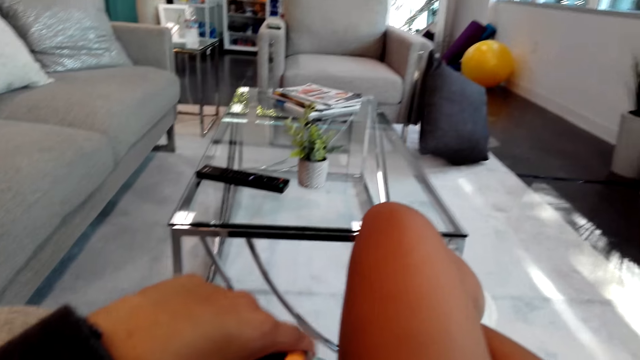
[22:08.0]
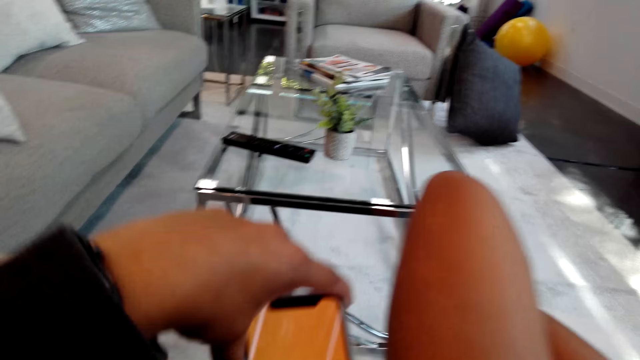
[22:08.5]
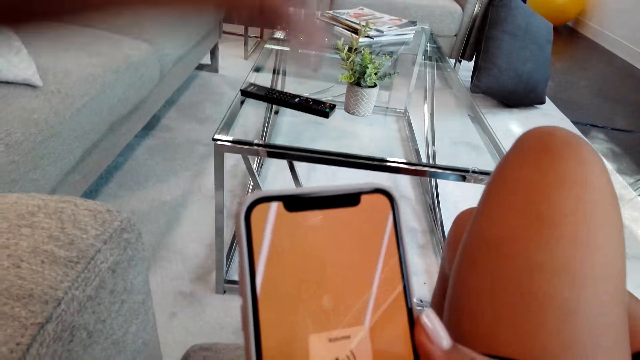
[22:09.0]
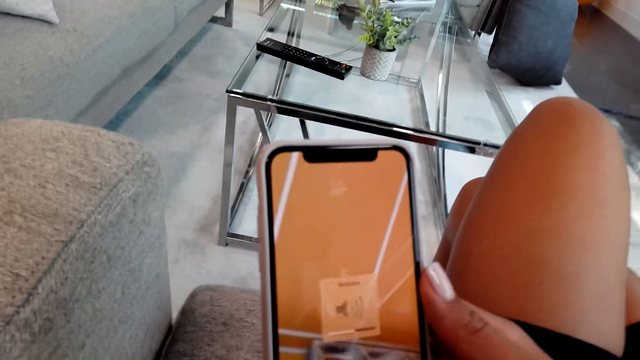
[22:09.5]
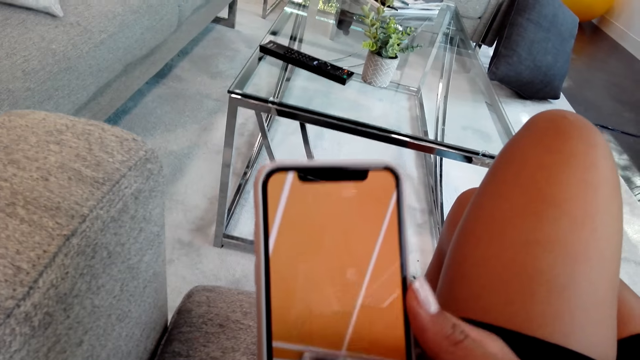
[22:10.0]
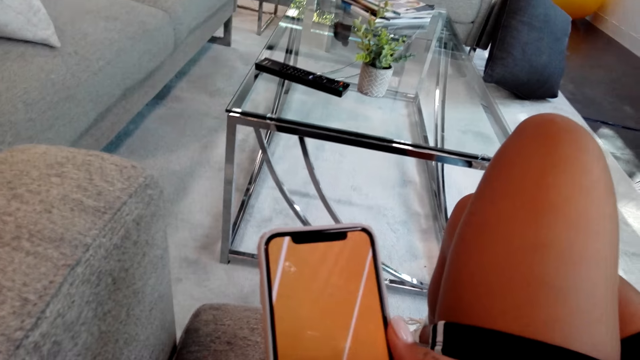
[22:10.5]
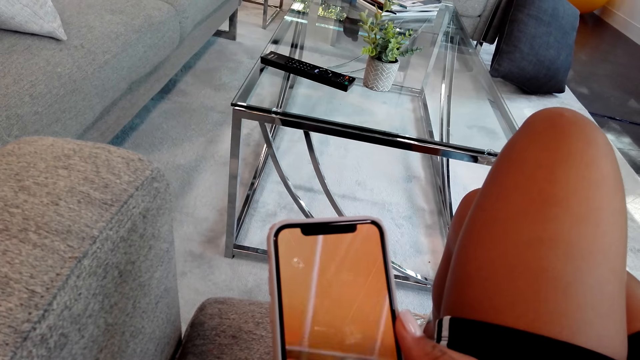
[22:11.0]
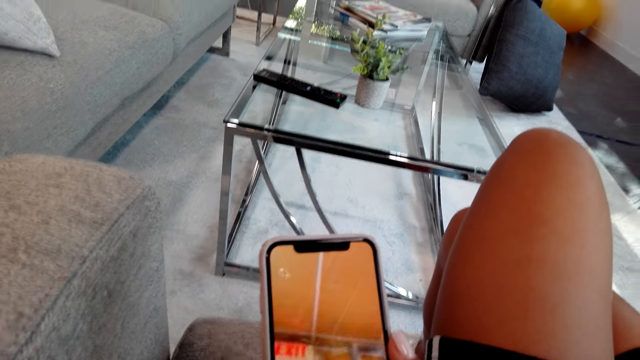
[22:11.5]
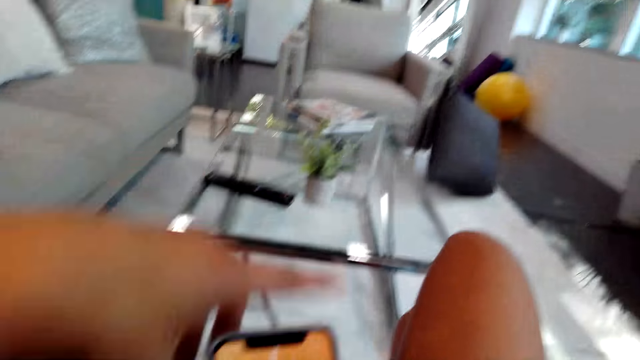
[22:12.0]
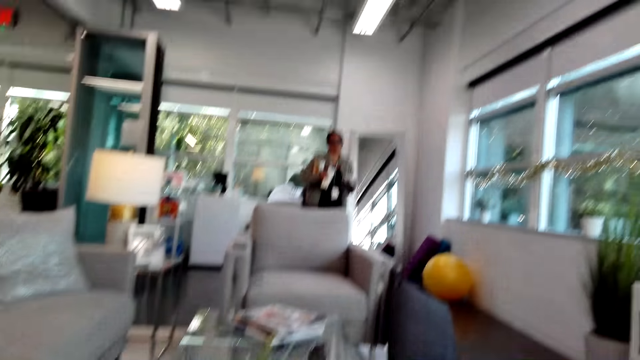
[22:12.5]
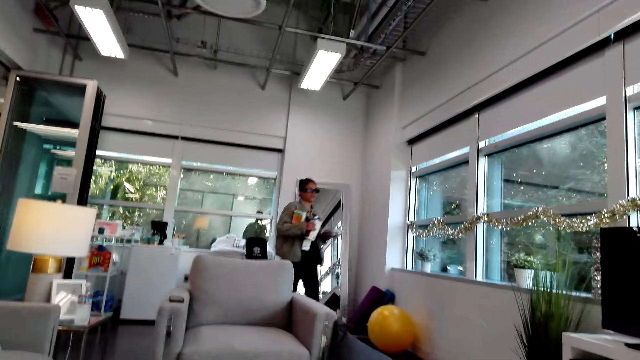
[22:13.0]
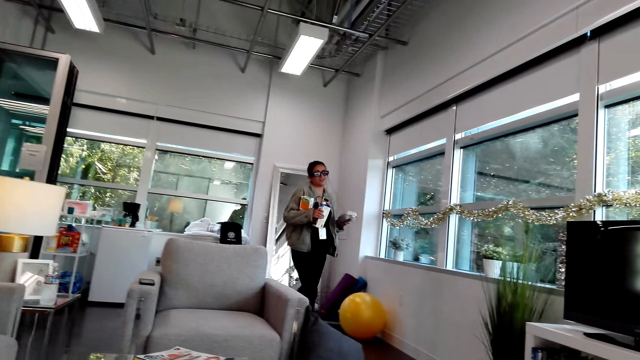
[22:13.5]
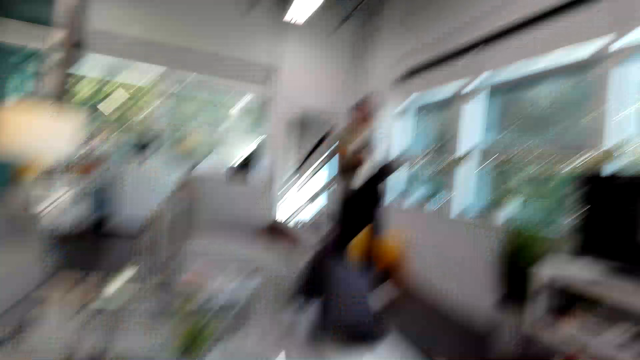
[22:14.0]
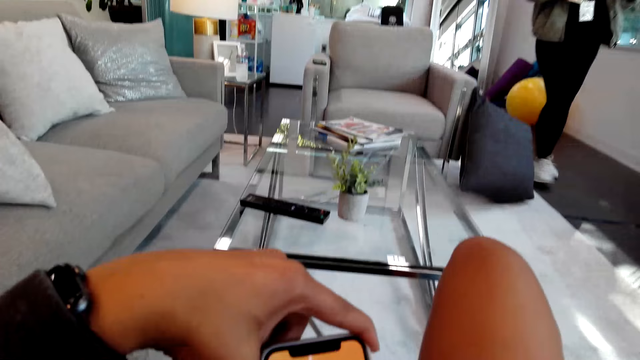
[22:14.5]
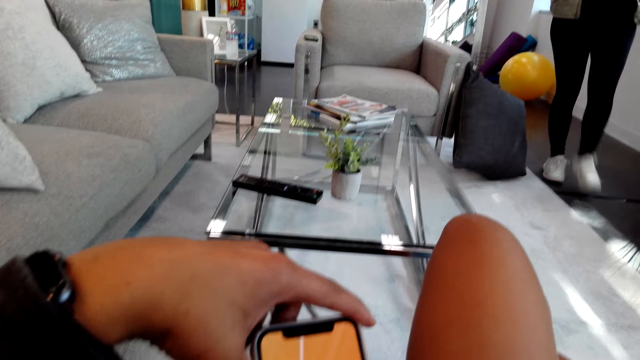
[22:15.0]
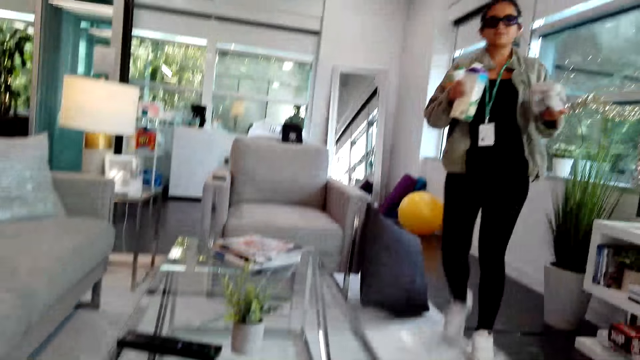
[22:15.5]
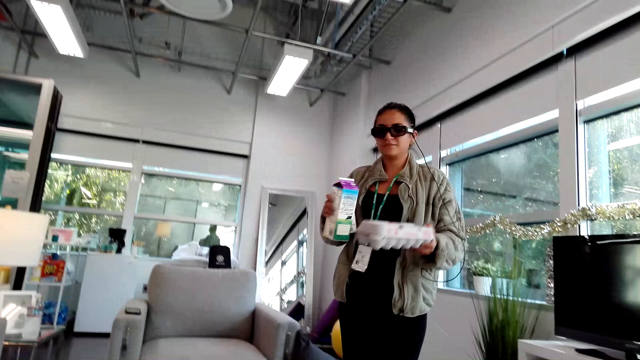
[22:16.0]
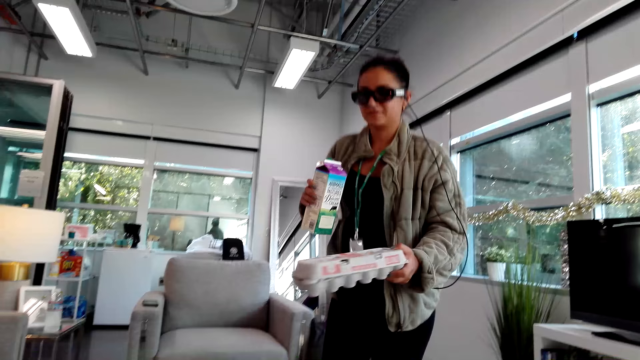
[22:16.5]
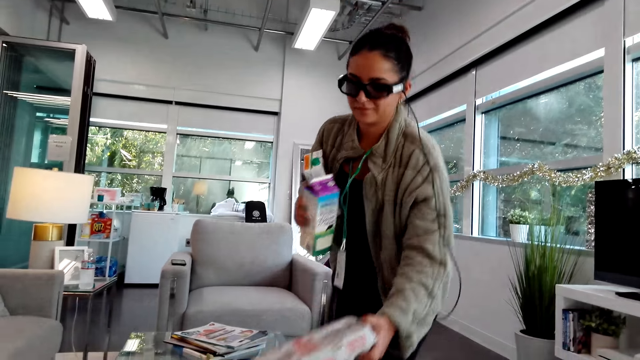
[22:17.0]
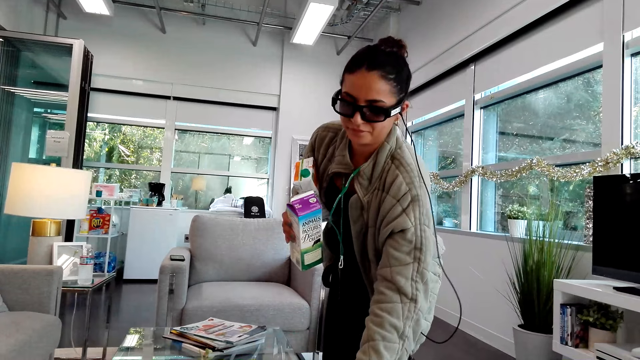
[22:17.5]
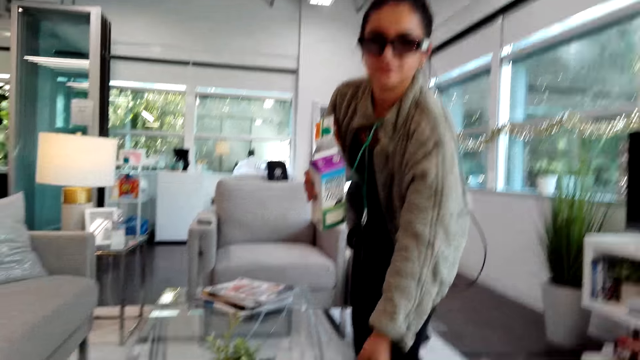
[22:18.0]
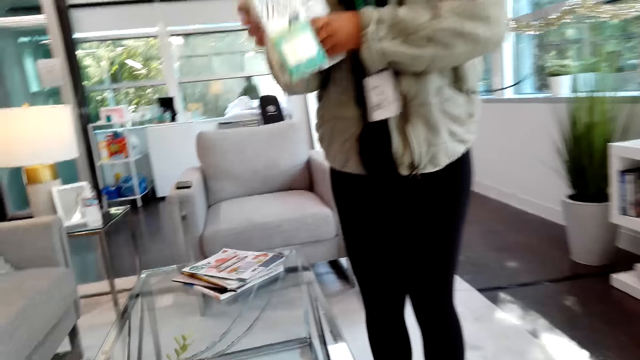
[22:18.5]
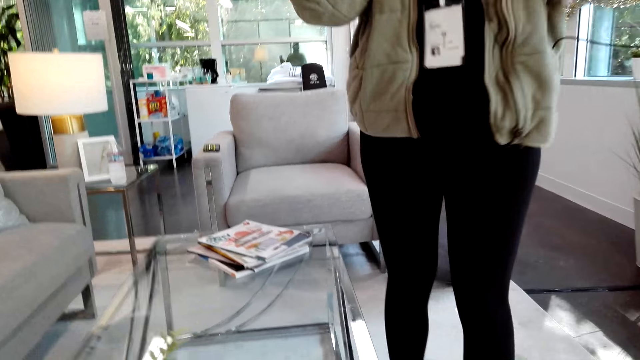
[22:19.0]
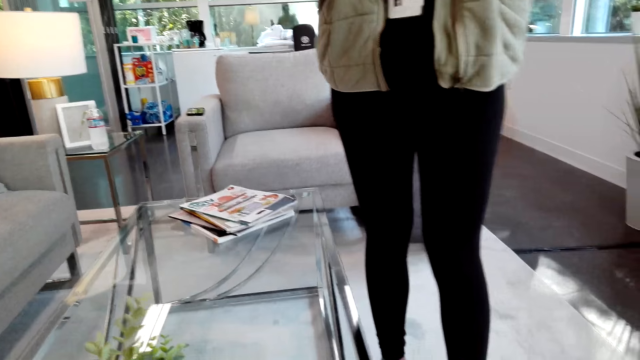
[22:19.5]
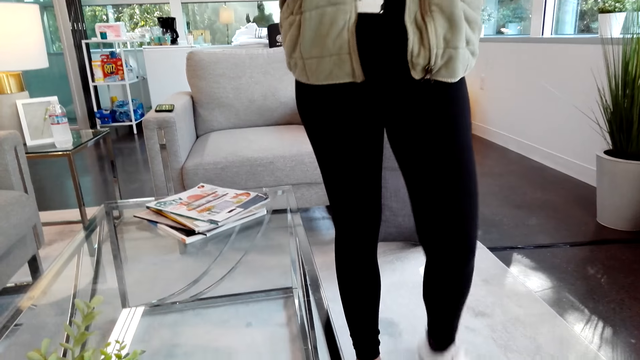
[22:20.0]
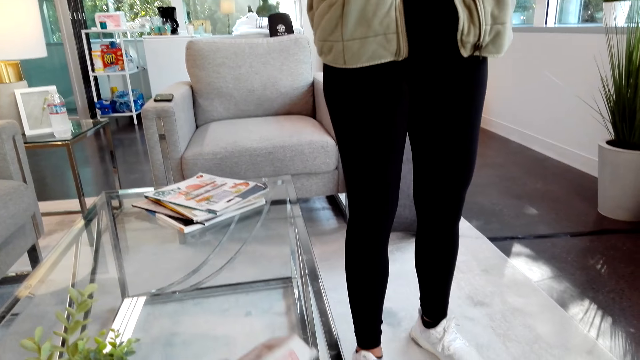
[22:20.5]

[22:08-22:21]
A woman walks around. The camera wearer looks around. The woman places the egg tray on the table. The camera wearer stares around.

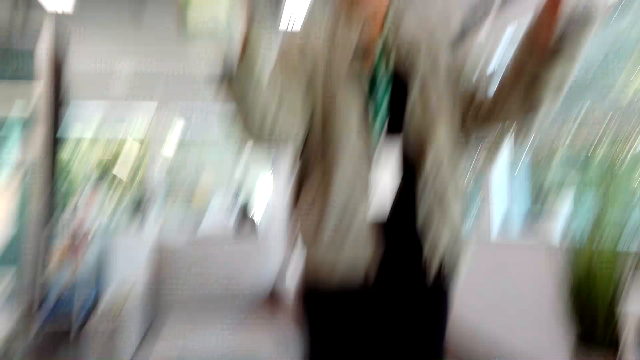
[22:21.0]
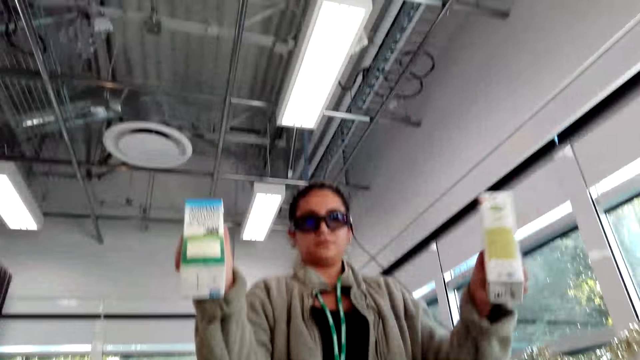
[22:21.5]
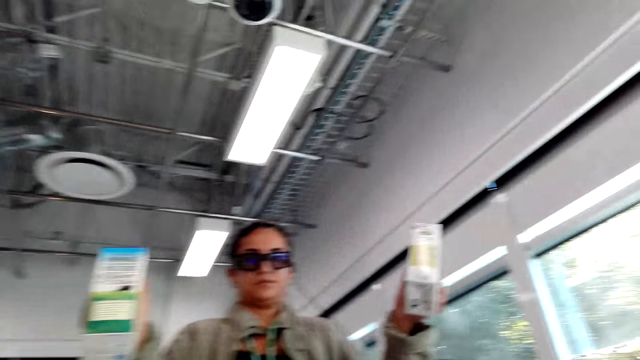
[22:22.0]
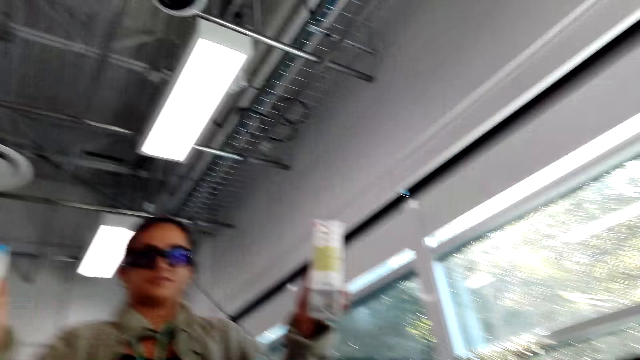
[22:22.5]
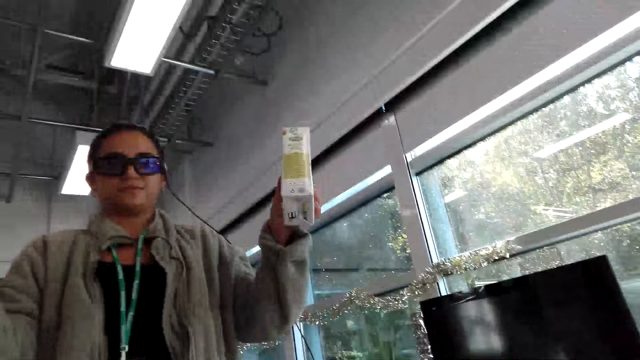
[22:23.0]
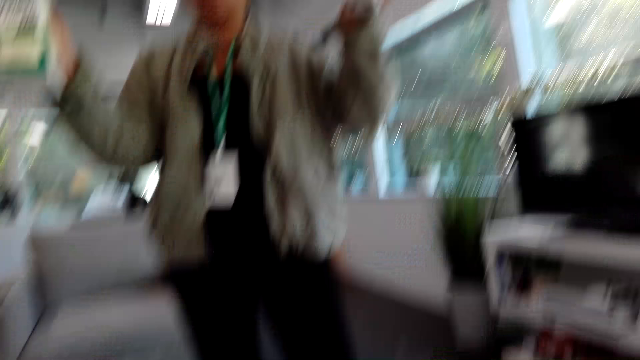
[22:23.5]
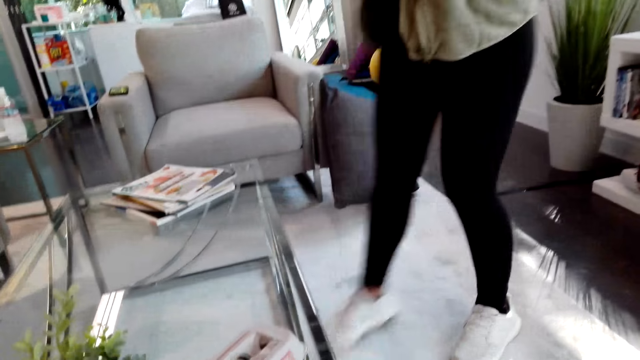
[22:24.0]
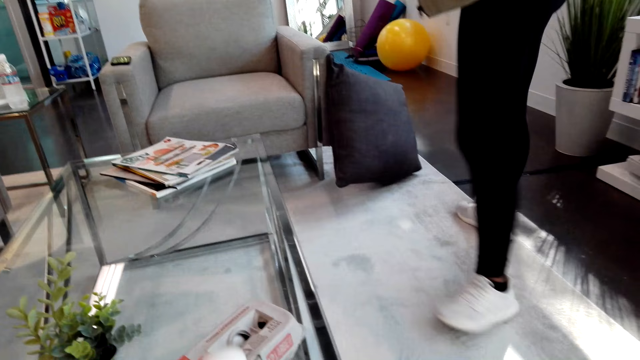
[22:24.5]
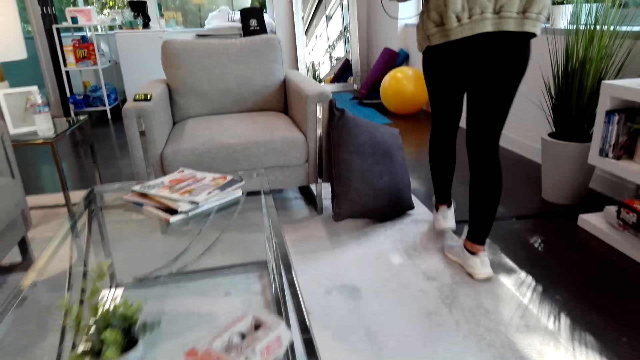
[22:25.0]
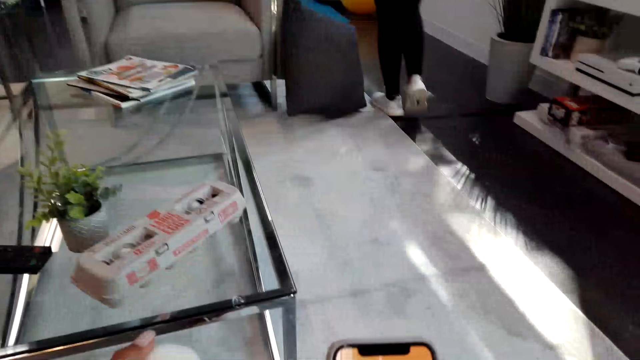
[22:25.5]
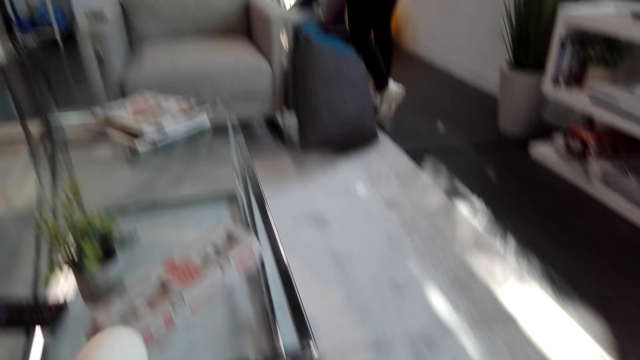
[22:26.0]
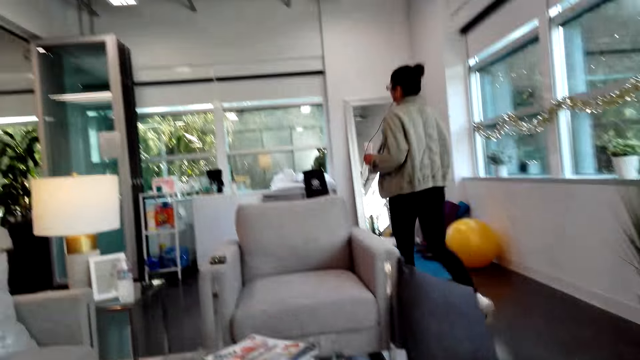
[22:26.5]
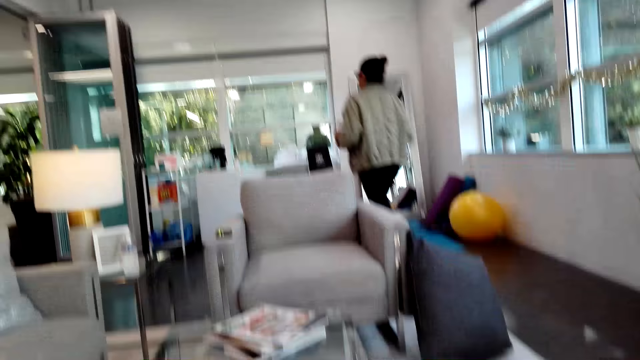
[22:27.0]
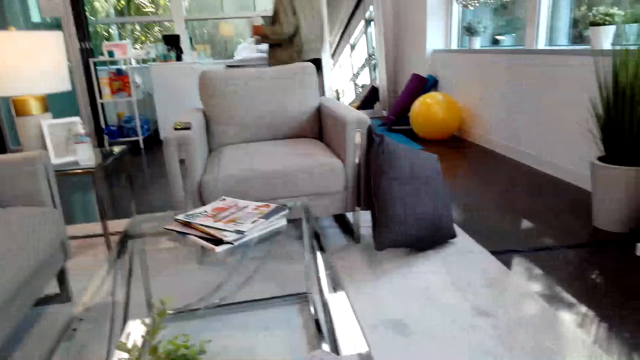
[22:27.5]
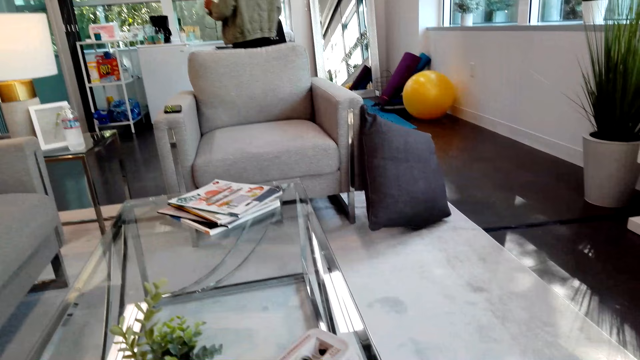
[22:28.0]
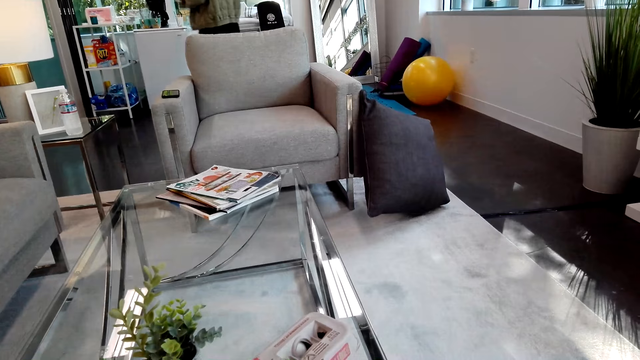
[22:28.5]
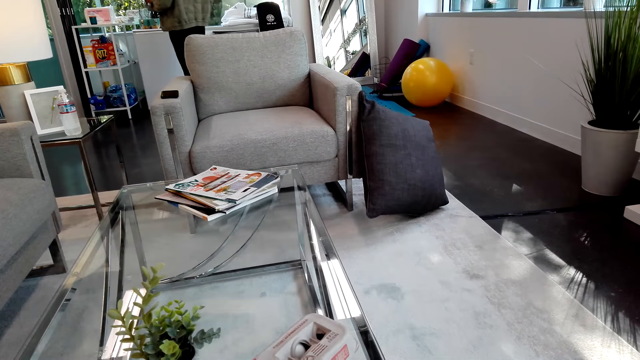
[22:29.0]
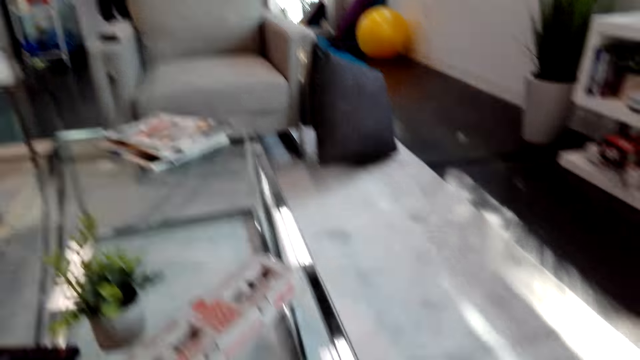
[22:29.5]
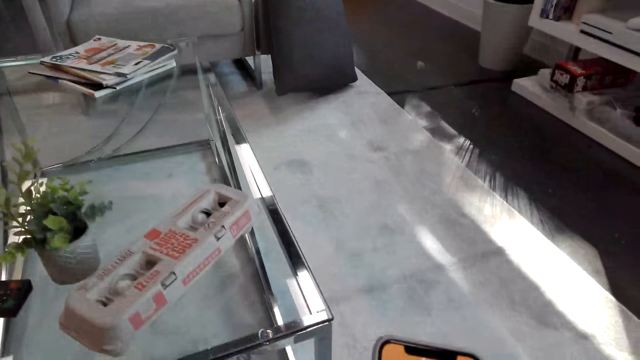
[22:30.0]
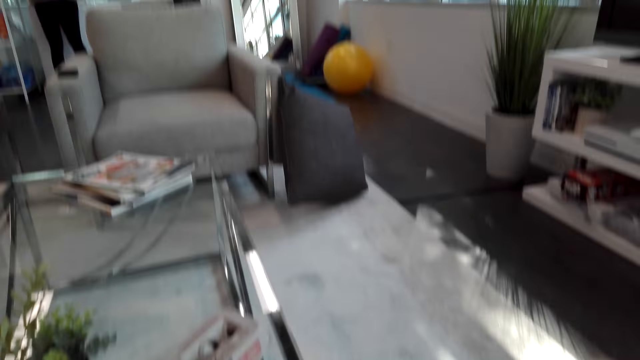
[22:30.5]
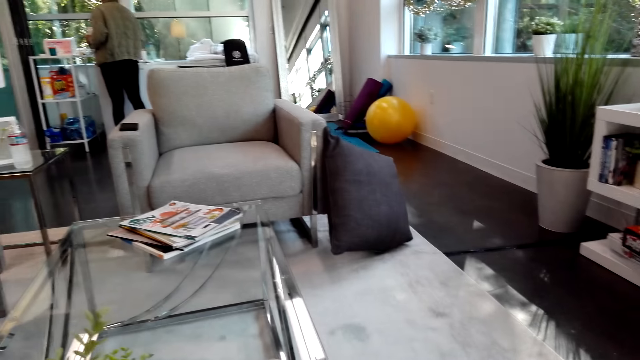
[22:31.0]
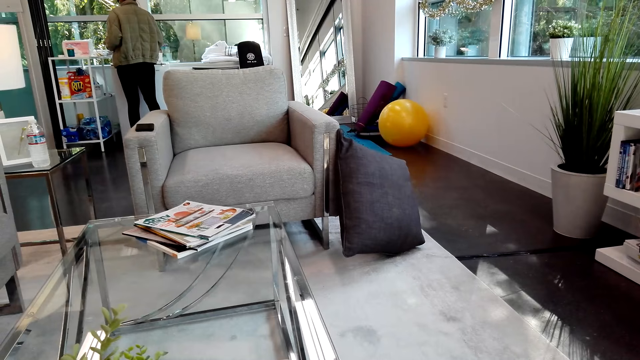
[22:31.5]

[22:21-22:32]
A woman holds the box of juices. The camera wearer looks around. The woman moves around and walks away. The camera wearer stares around.
